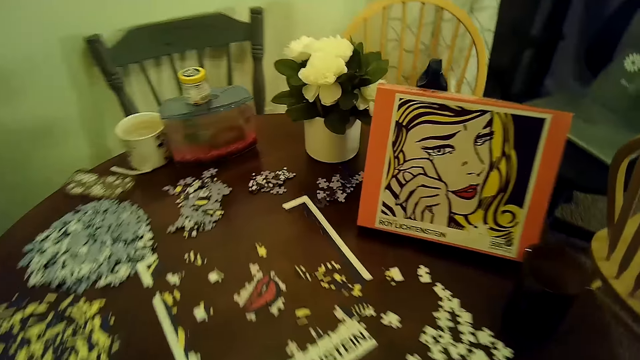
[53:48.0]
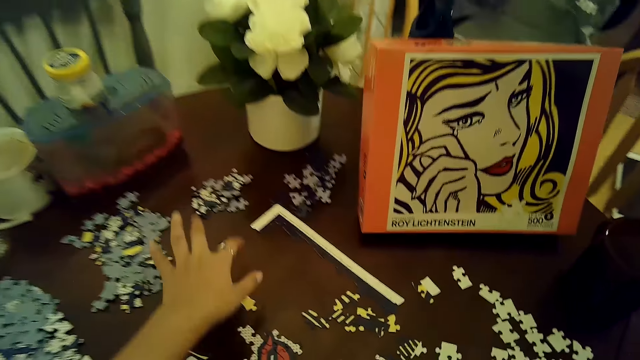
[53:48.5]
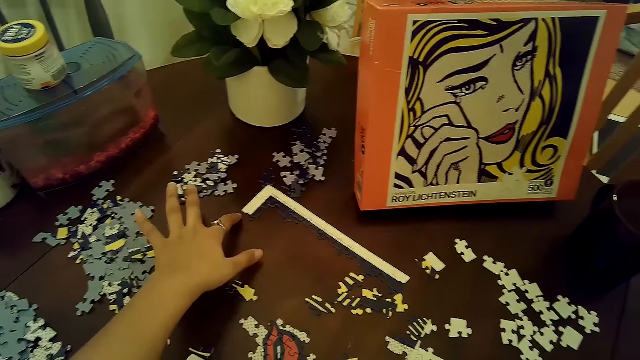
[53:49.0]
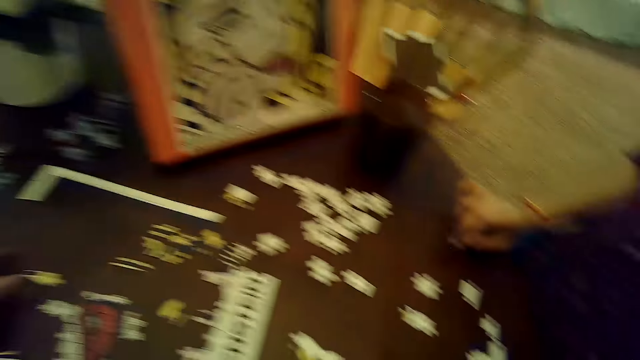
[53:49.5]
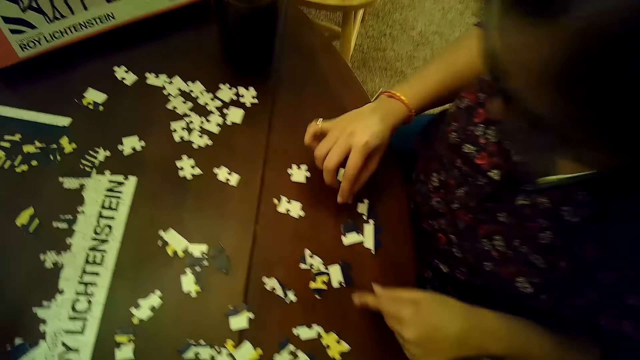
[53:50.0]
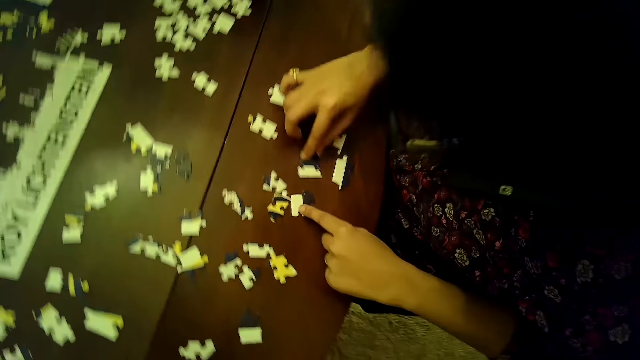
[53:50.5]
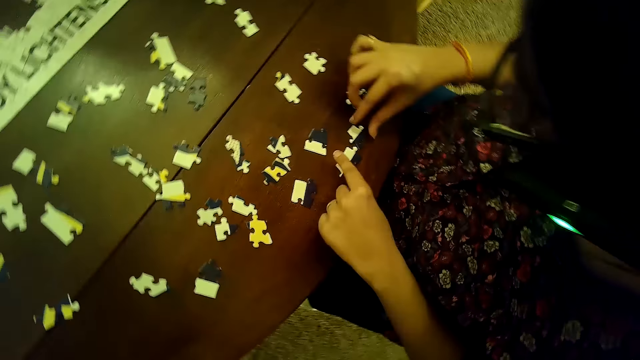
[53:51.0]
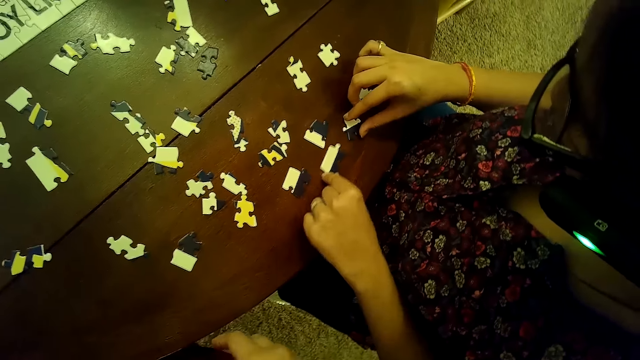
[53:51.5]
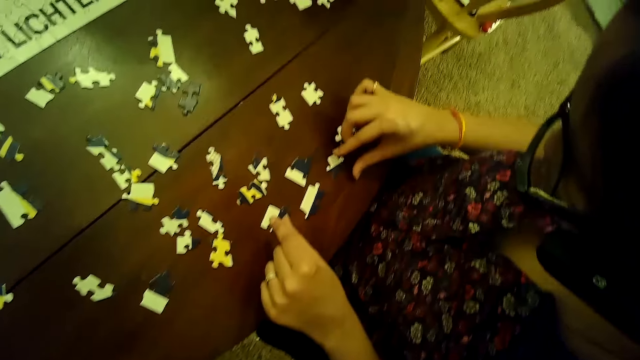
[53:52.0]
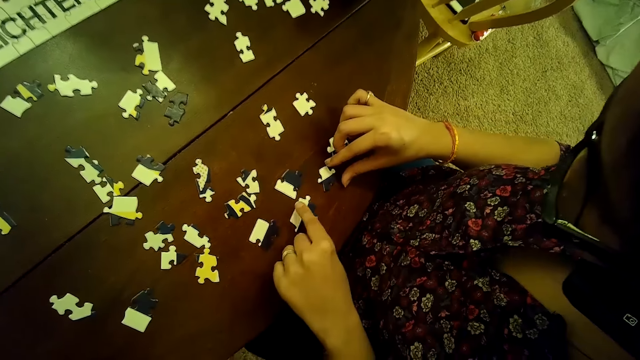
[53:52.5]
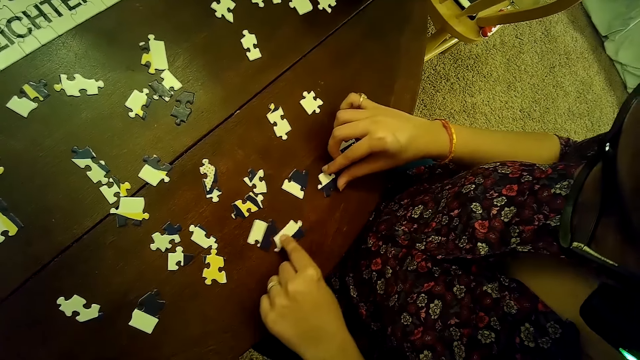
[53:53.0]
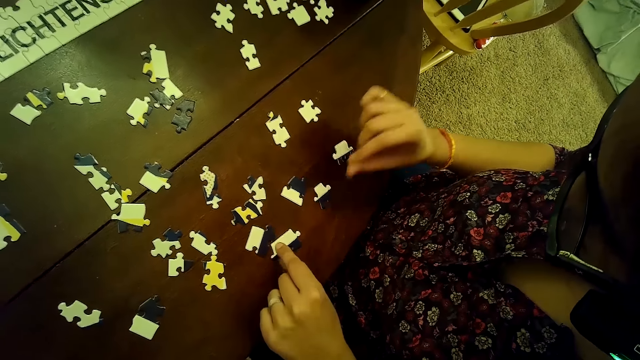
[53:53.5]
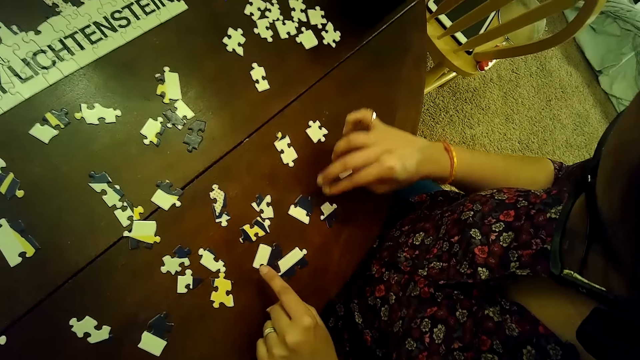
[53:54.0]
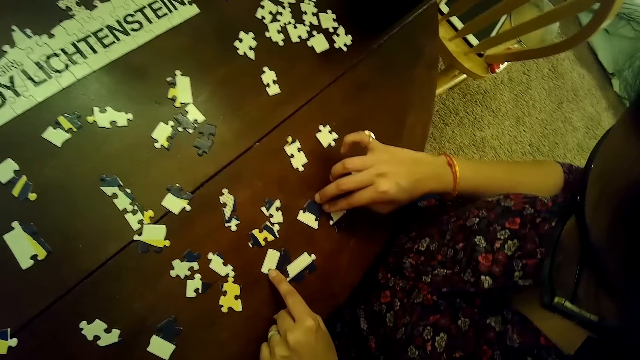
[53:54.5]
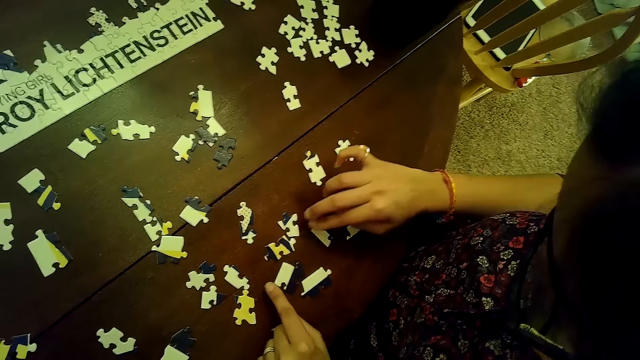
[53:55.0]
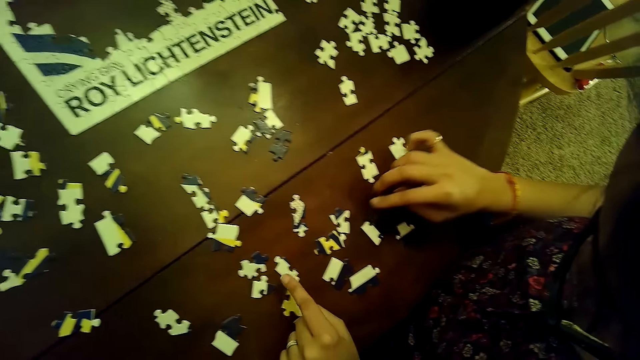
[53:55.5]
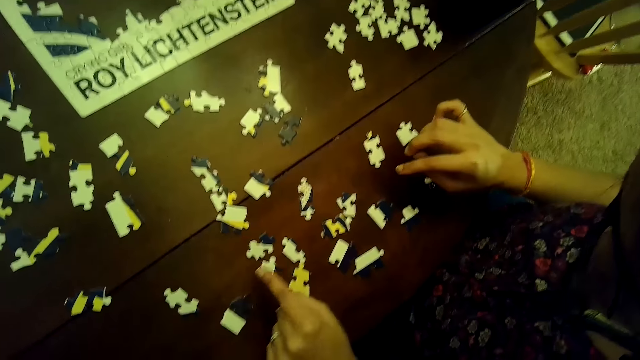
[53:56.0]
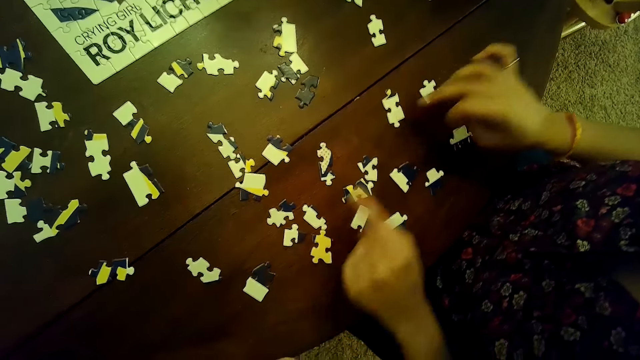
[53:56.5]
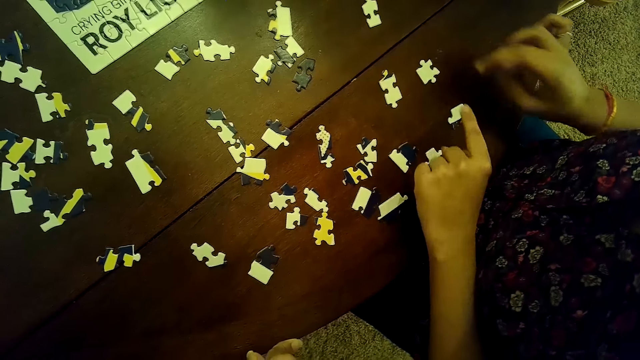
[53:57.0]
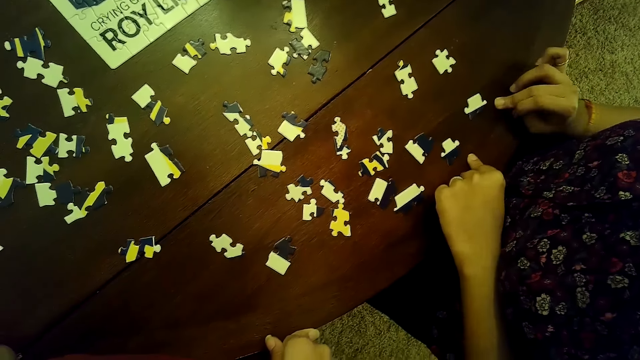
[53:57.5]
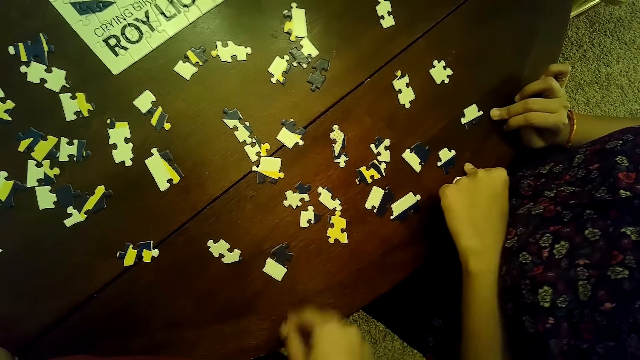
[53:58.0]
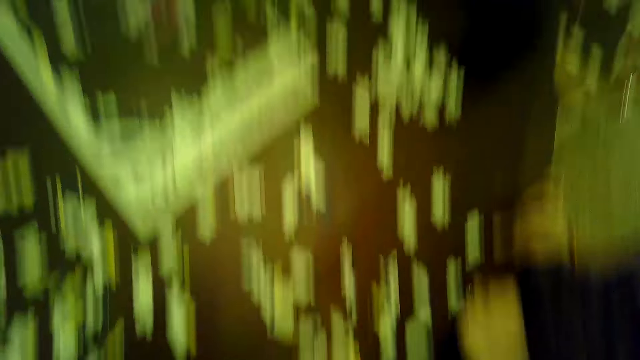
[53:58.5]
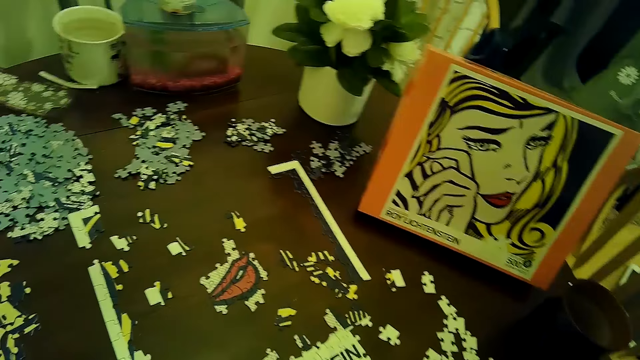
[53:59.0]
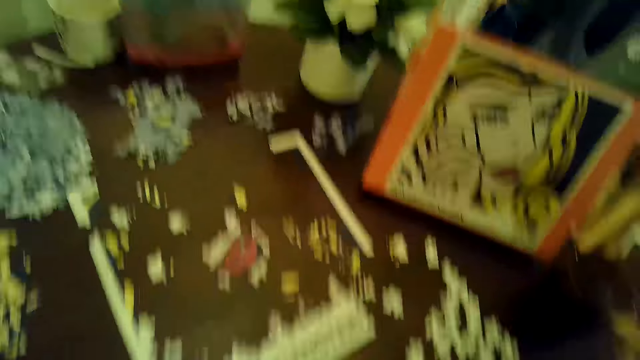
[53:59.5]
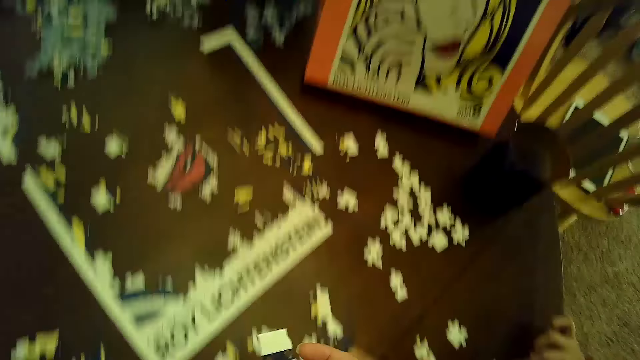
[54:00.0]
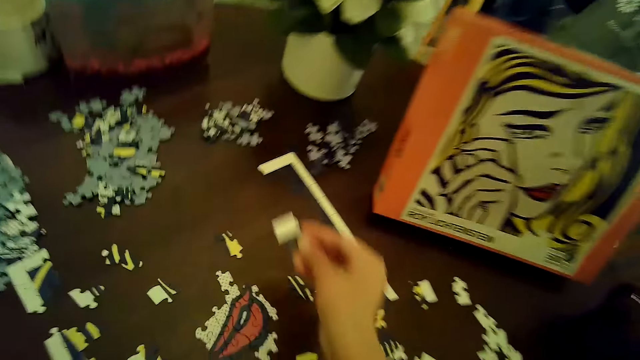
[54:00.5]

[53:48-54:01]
The camera wearer touches the table with her left hand. She points at the puzzle. The woman moves puzzle pieces with both hands. She moves puzzle pieces repeatedly. The woman touches a puzzle piece with her right hand, touches a puzzle piece with her left hand, and touches a puzzle piece with her right hand. The camera wearer picks a puzzle piece from the table with her right hand.

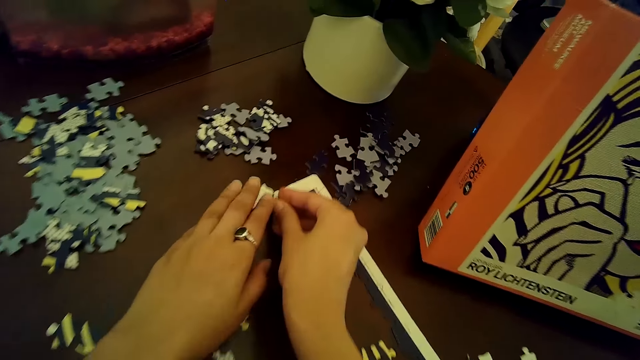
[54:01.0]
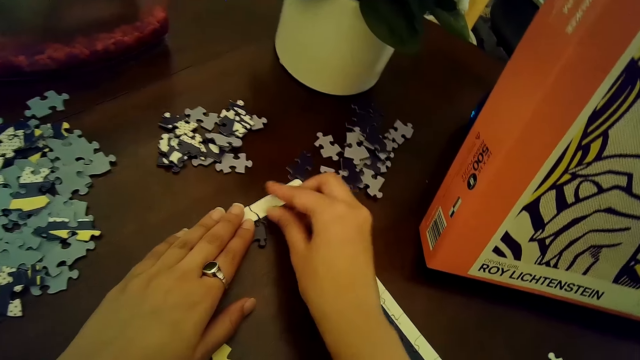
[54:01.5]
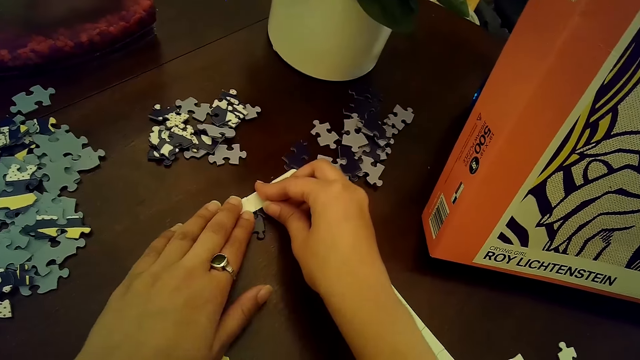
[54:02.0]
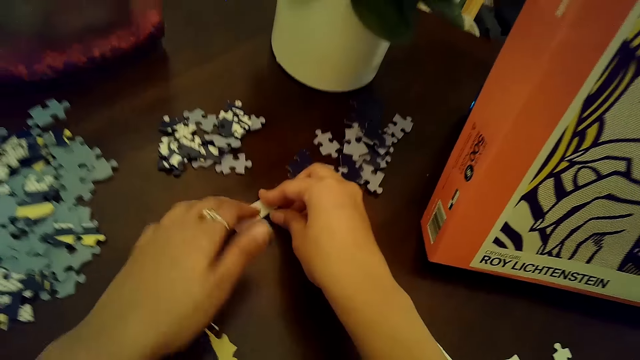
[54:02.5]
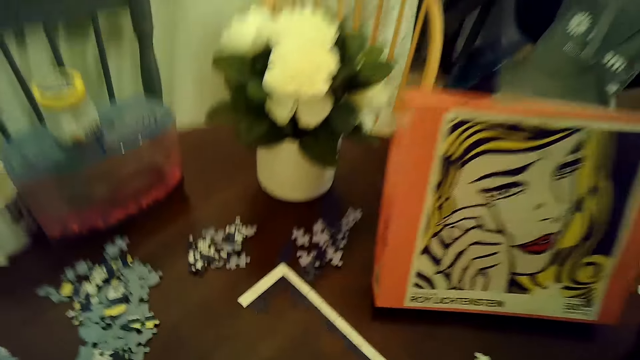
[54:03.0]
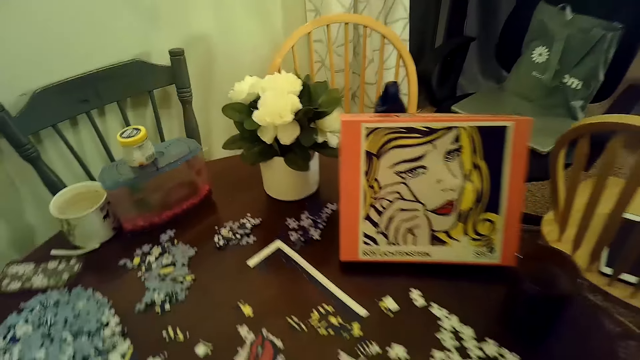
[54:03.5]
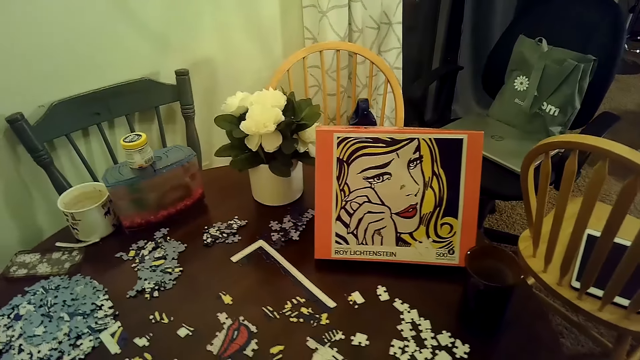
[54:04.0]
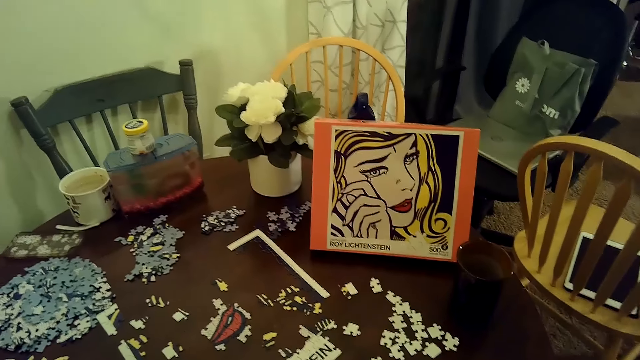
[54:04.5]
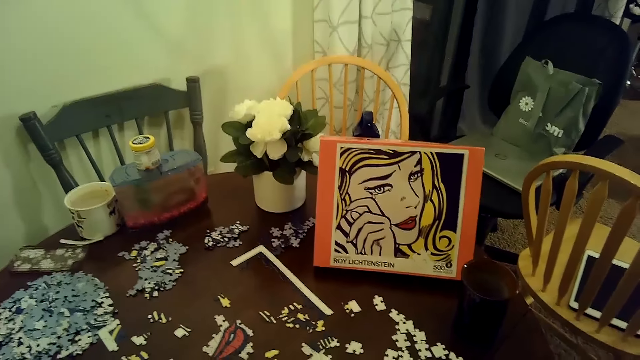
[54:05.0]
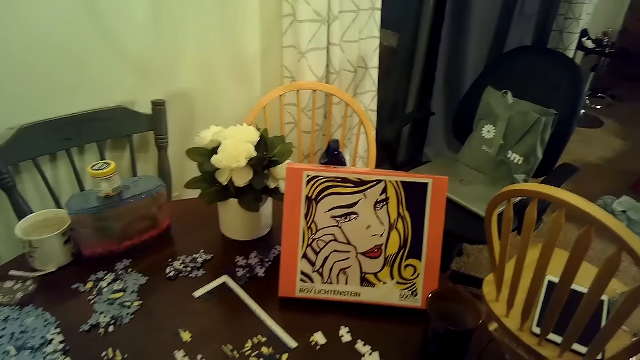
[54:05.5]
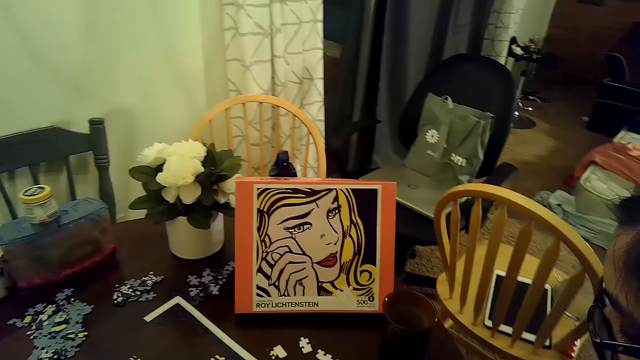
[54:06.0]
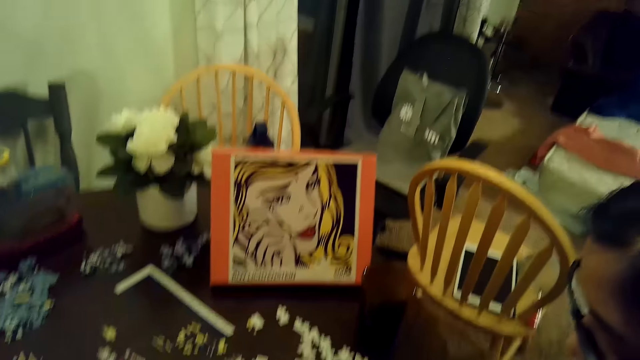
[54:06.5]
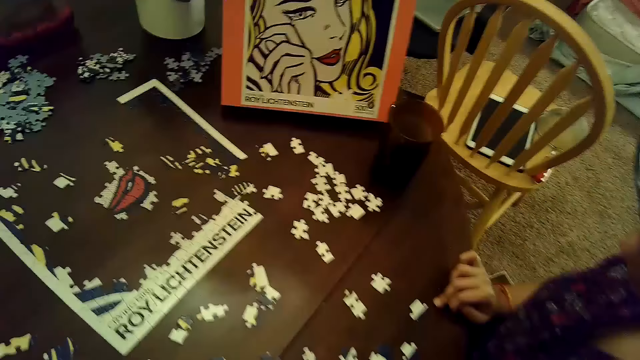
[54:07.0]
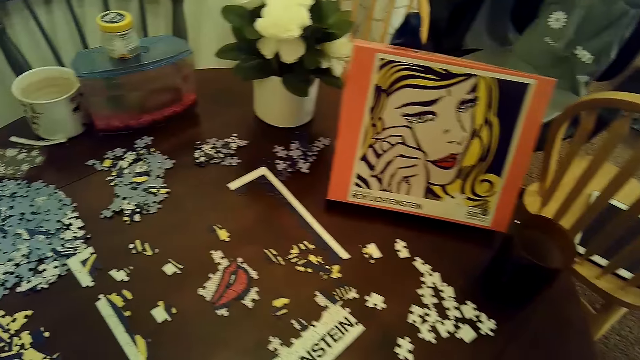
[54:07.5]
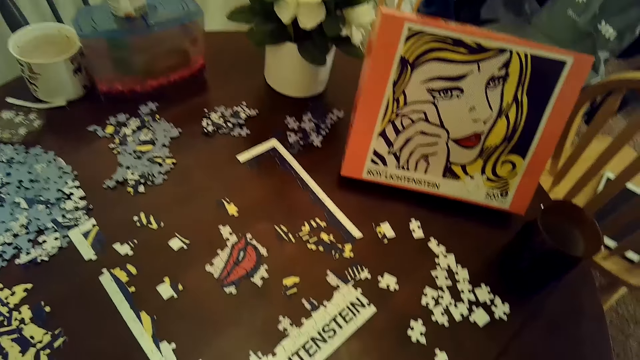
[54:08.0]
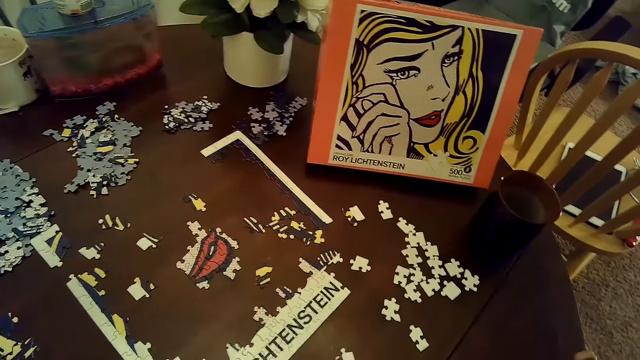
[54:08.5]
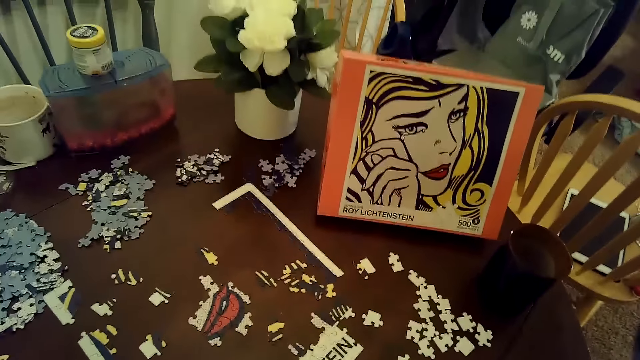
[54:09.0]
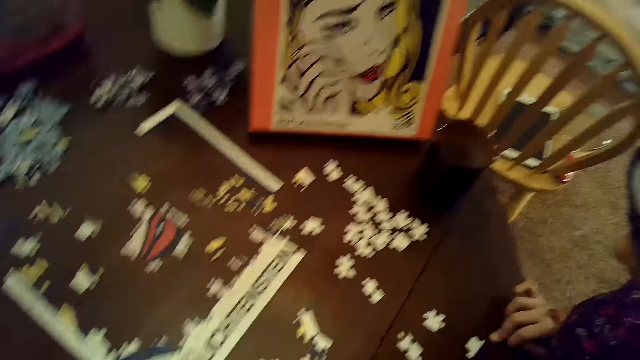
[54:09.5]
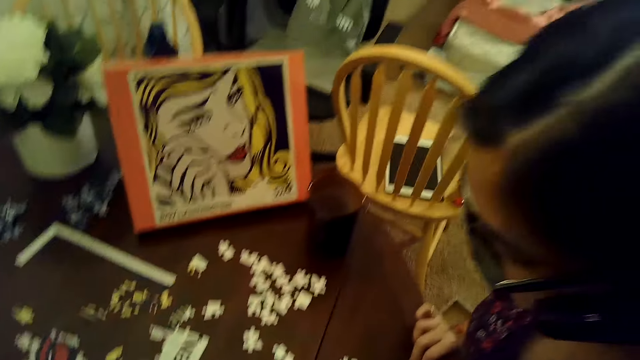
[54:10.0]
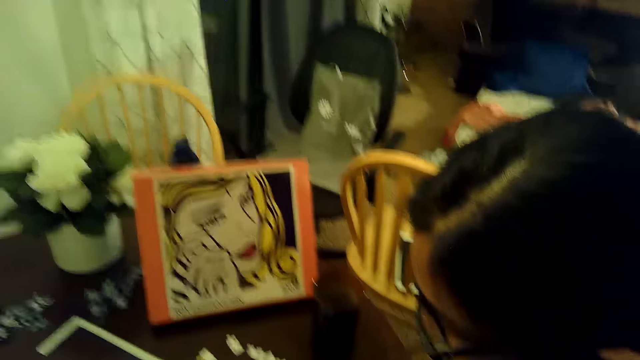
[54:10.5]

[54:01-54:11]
The camera wearer connects the puzzle piece to the puzzle with both hands.
